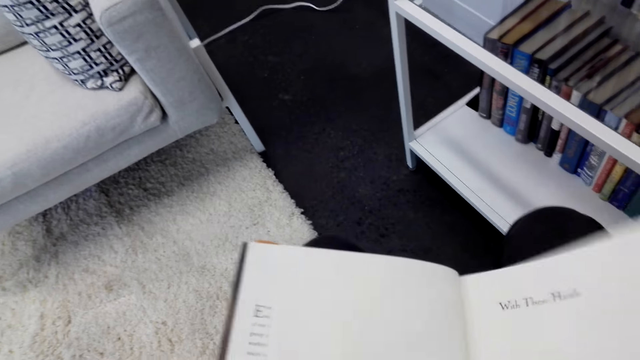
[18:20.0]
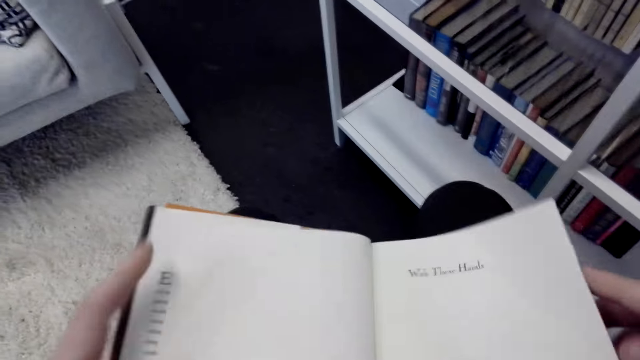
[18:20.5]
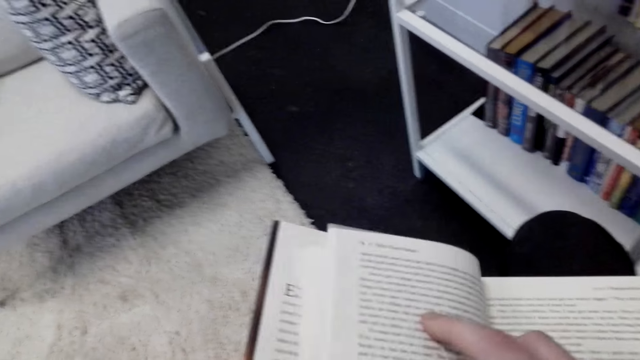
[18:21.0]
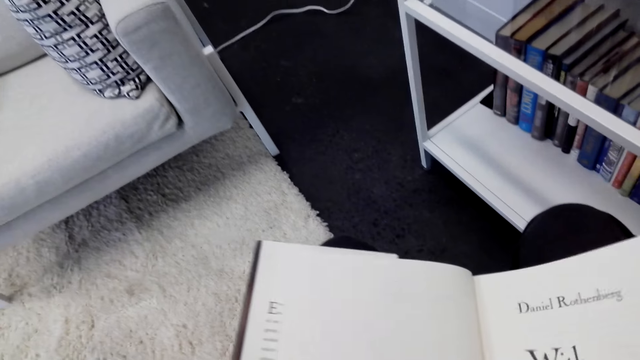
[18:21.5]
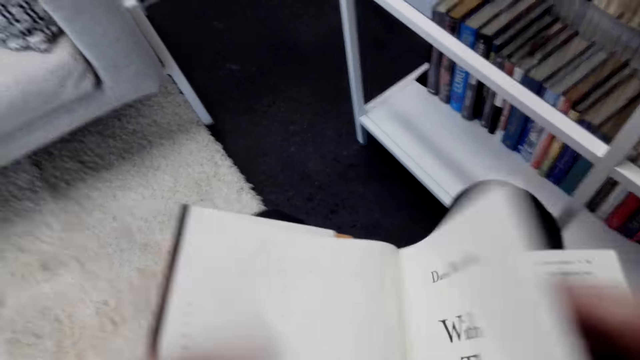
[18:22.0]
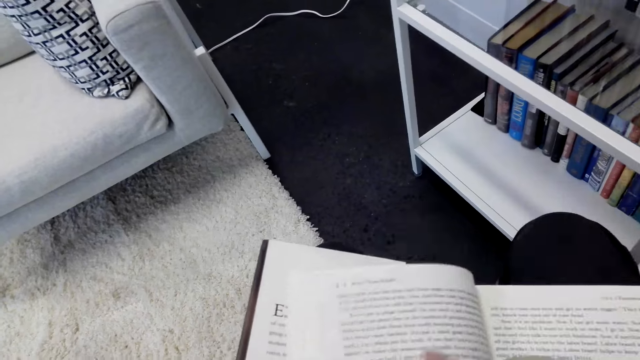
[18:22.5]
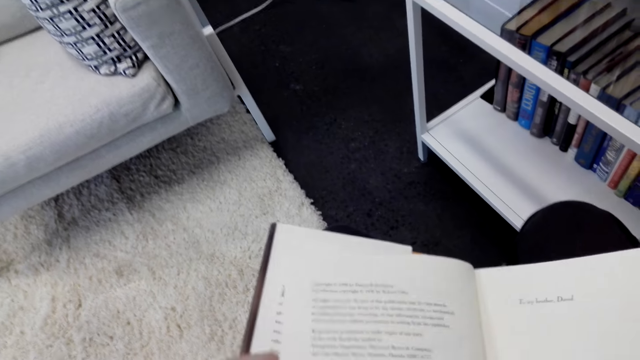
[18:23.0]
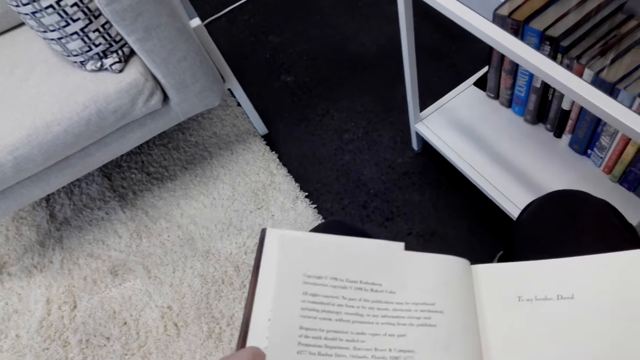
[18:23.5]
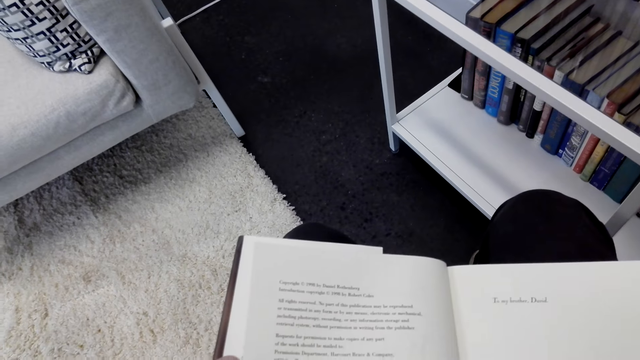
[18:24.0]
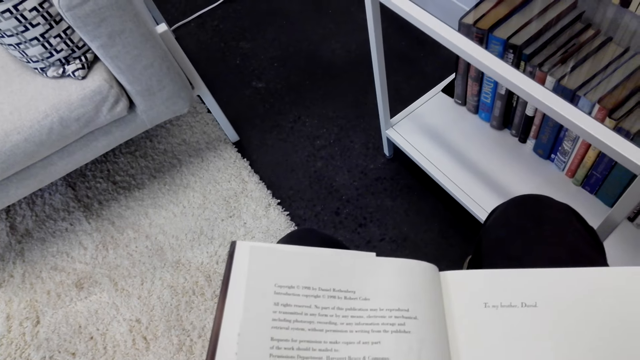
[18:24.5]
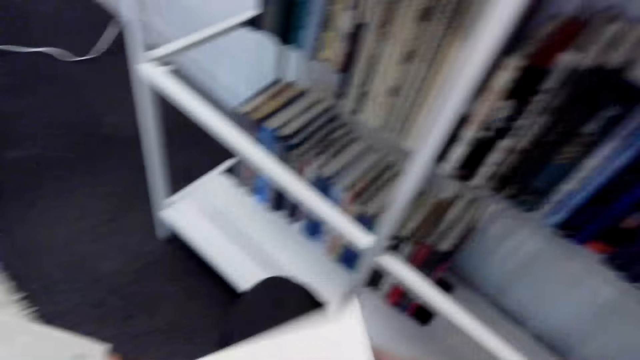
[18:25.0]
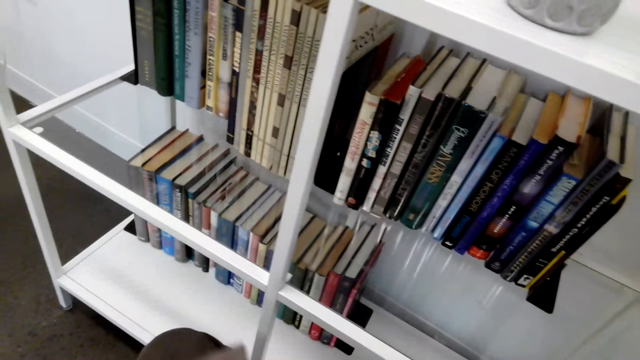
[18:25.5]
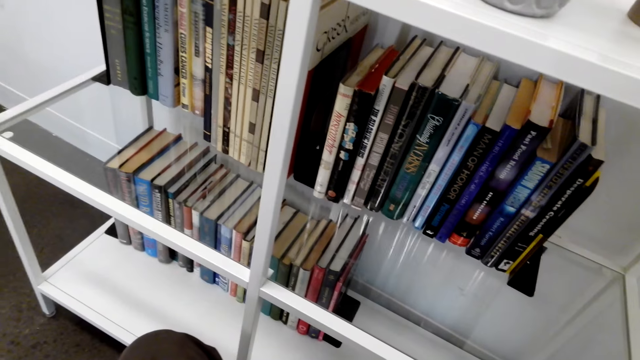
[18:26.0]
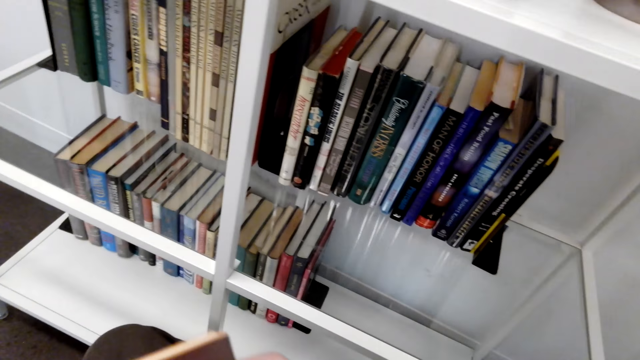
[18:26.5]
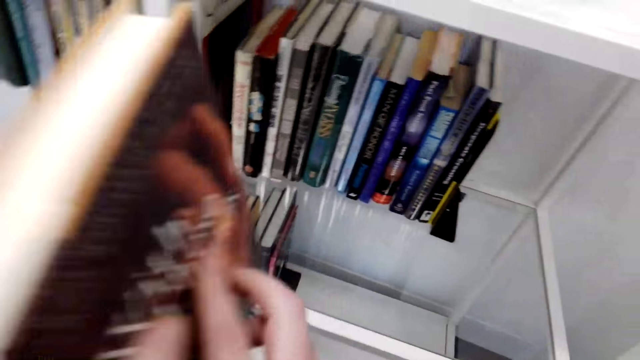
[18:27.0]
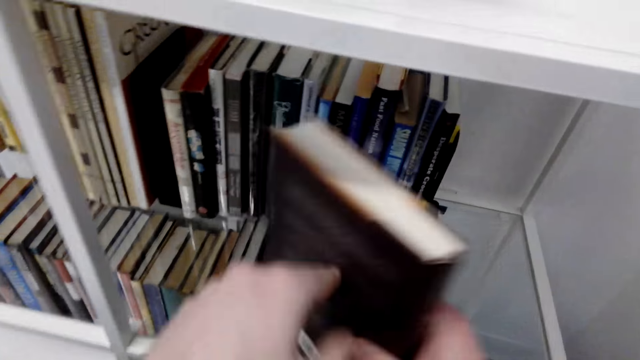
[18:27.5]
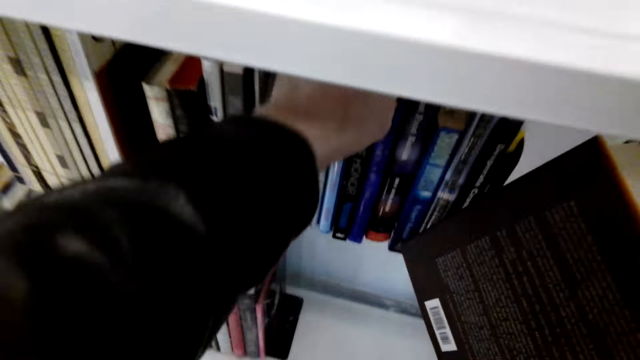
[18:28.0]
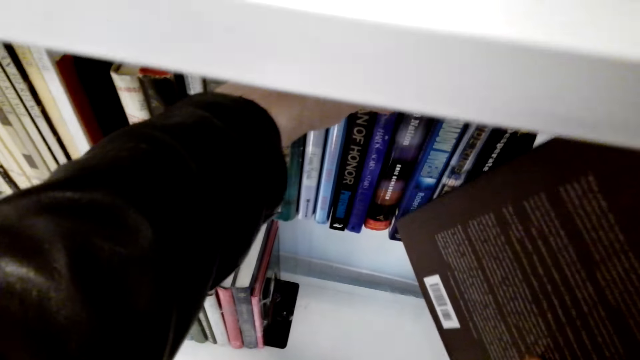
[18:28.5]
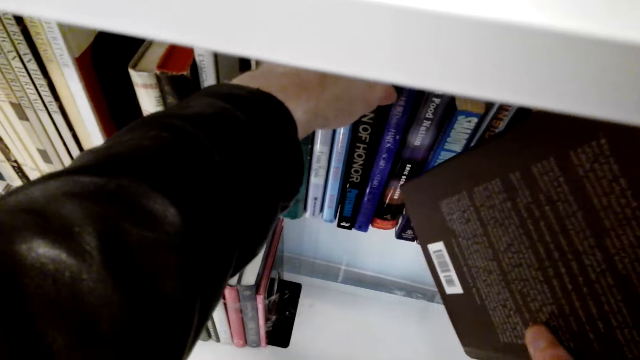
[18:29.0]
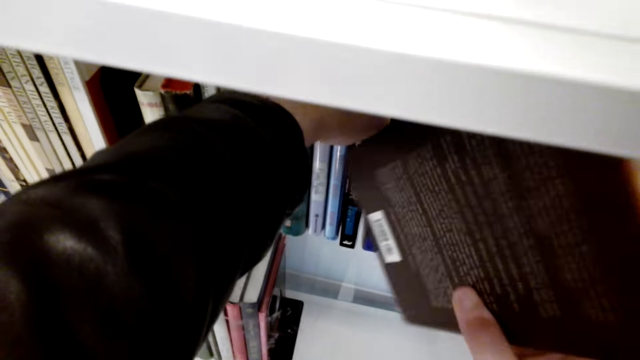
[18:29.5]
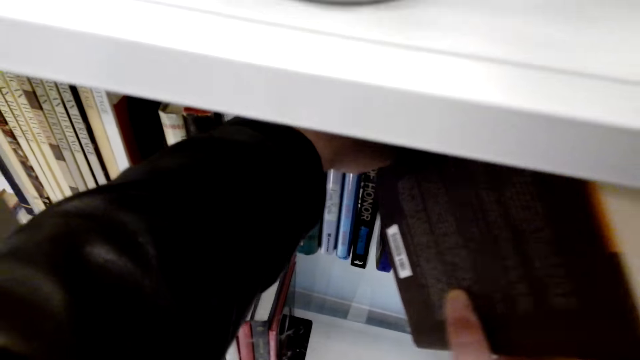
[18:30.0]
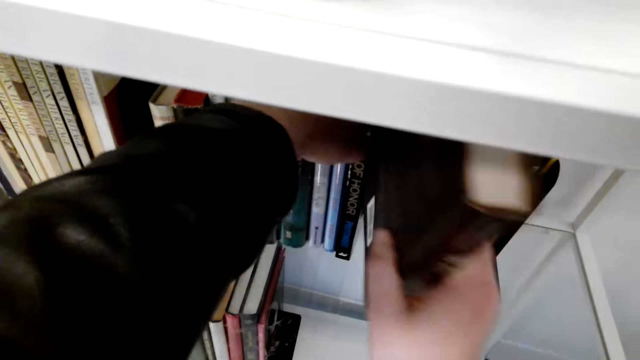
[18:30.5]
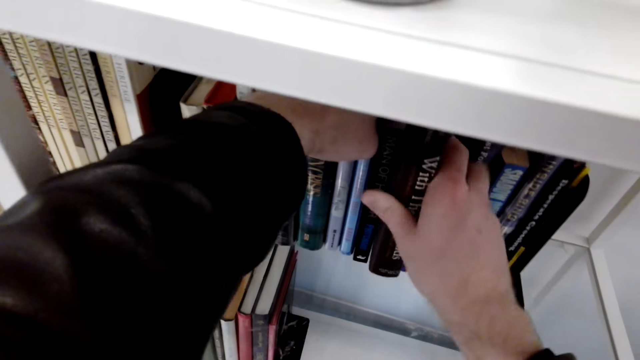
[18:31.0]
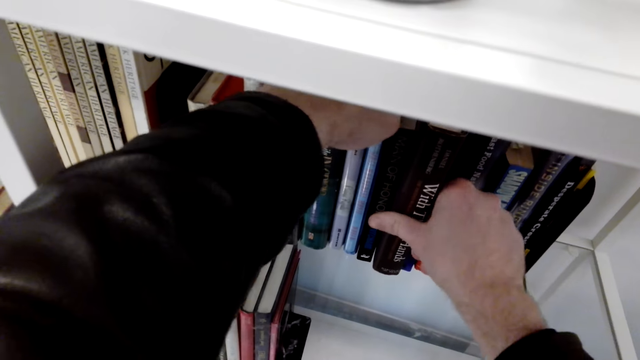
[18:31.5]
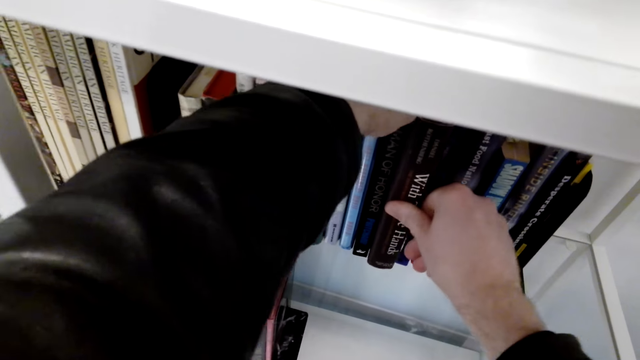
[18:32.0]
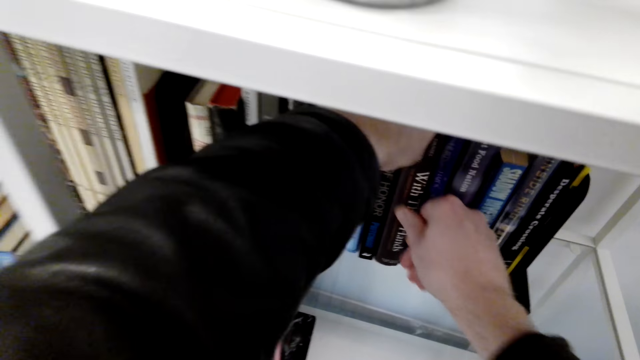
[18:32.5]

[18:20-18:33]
The camera wearer puts the book on the shelf.

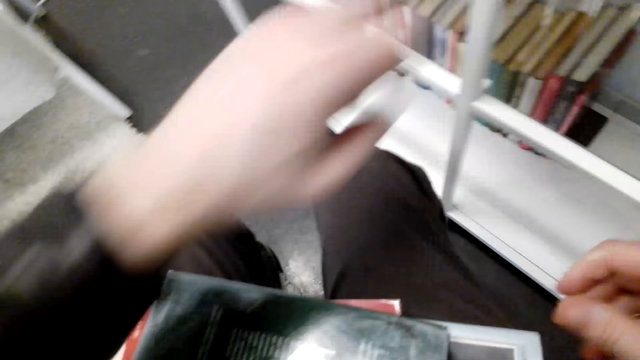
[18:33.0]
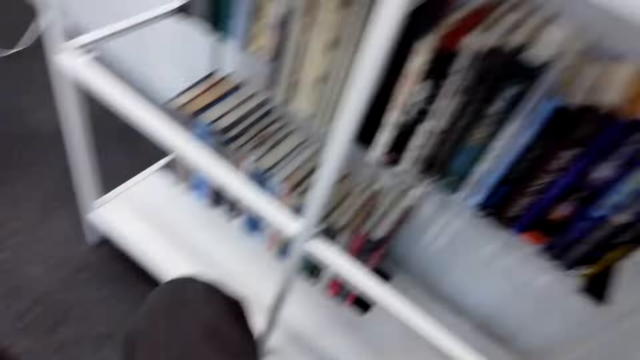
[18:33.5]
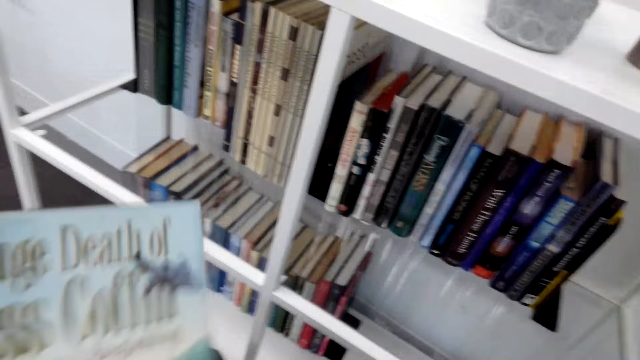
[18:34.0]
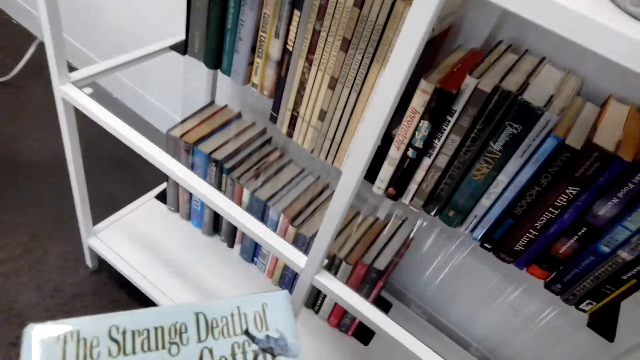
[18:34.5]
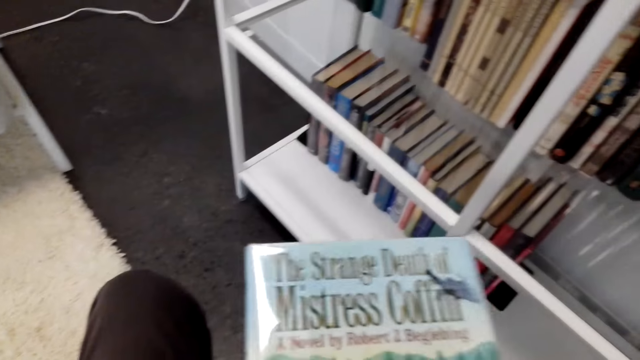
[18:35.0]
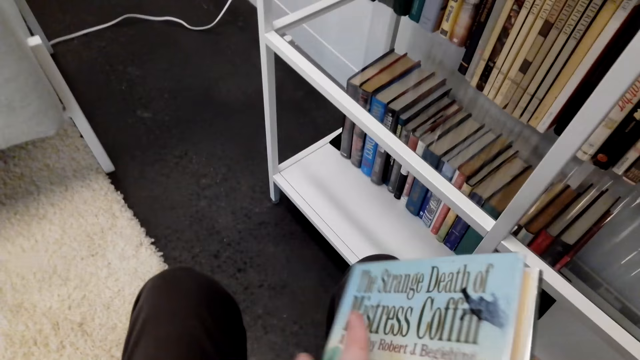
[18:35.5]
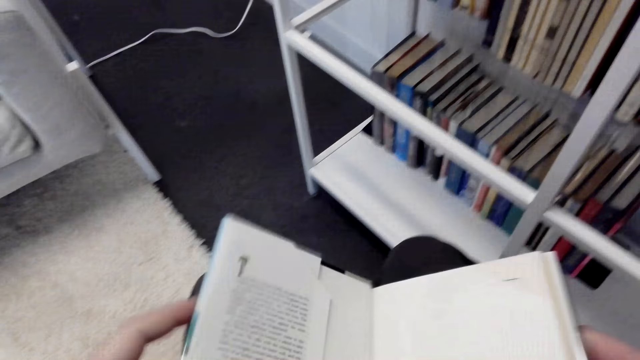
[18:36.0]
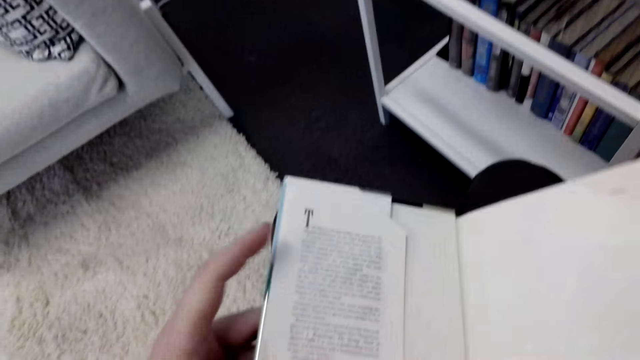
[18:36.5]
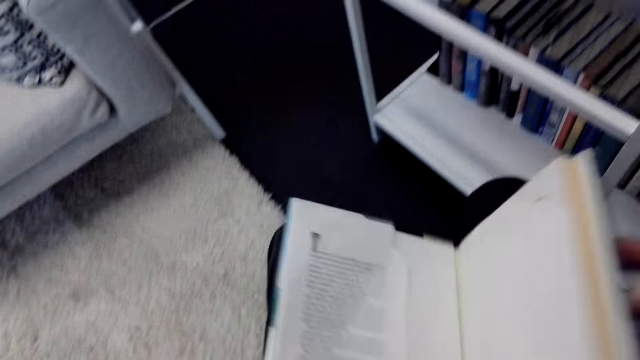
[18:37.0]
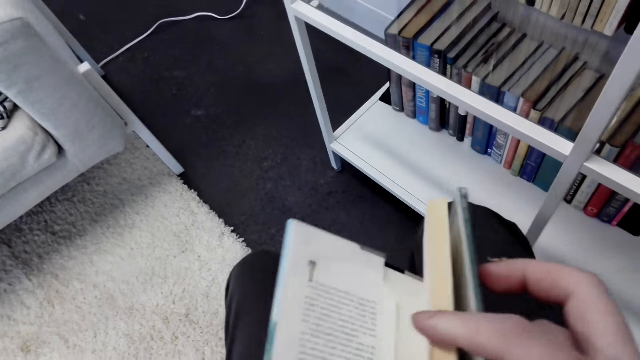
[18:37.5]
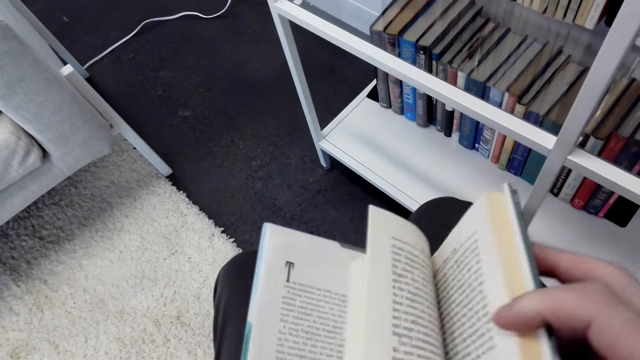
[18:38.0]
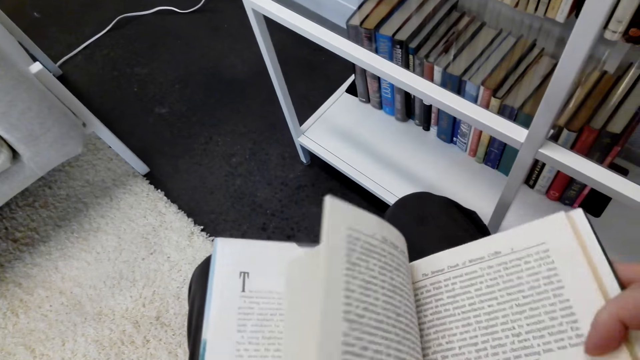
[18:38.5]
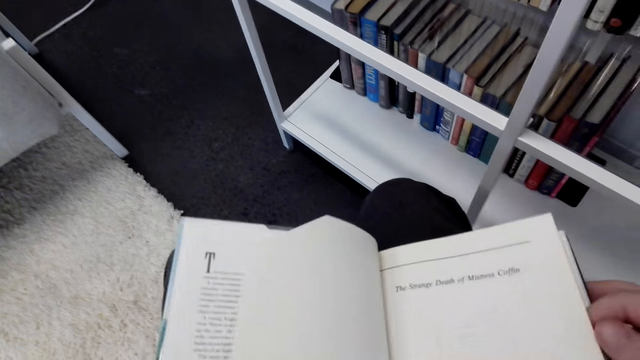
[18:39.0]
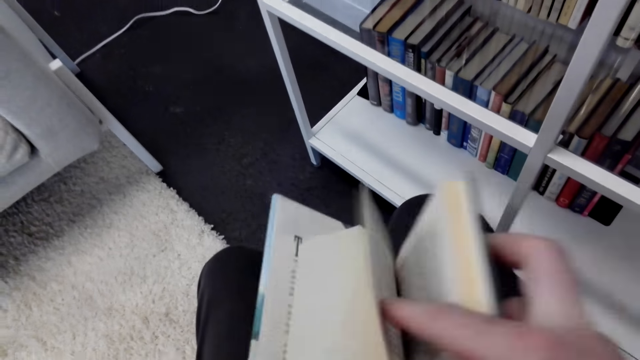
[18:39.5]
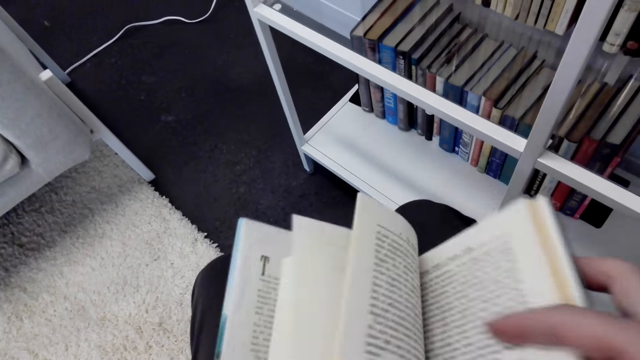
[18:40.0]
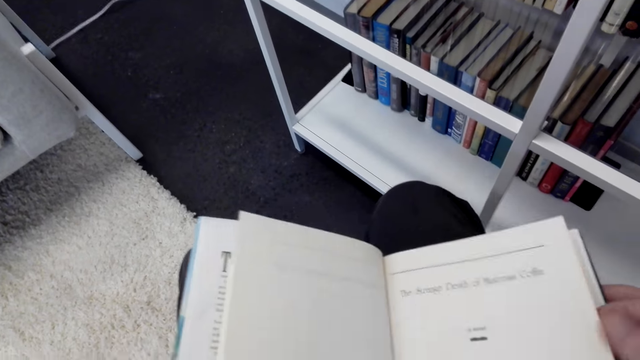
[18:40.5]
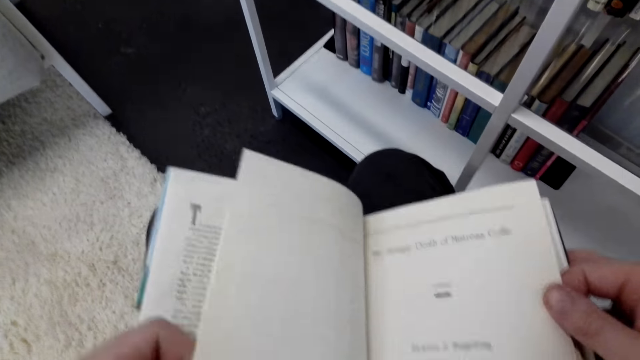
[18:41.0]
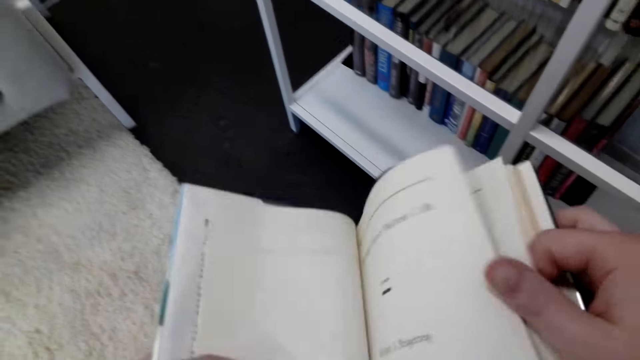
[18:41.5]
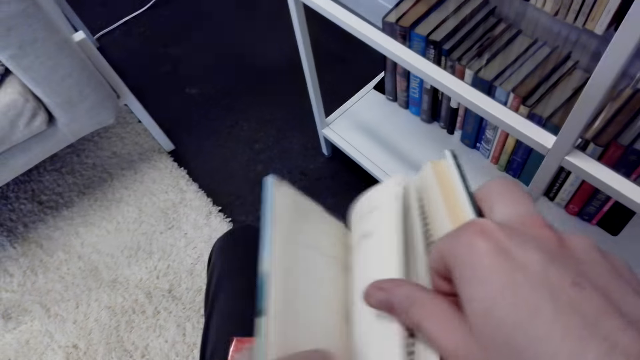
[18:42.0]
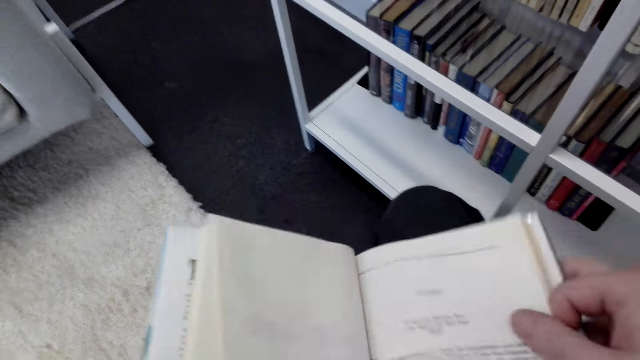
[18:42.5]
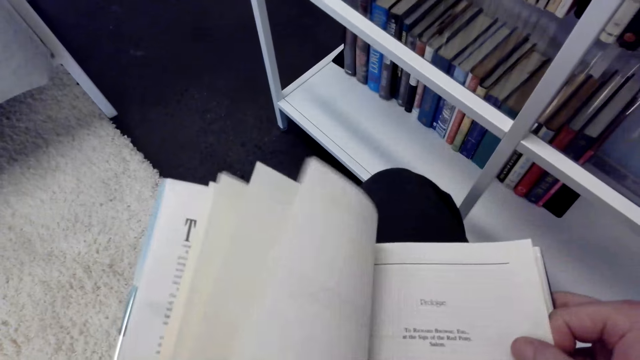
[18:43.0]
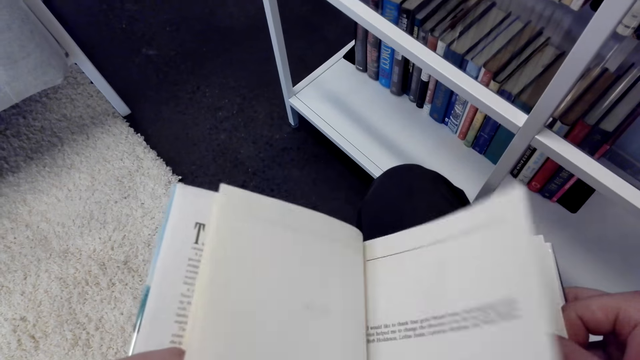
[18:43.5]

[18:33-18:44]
The camera wearer holds a book. They pick up the book. They open the pages of the book.
